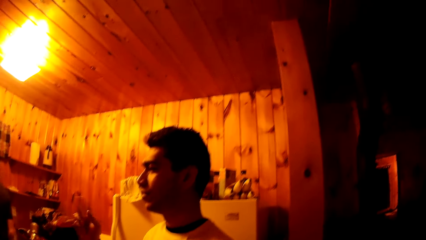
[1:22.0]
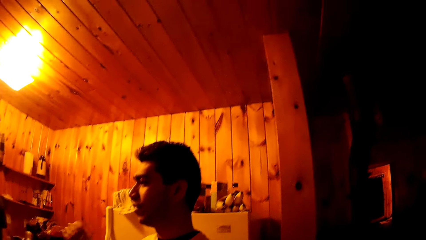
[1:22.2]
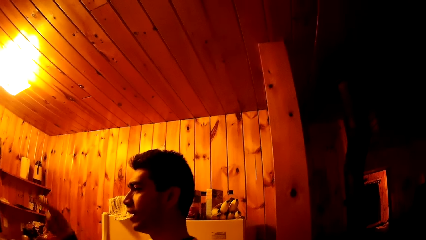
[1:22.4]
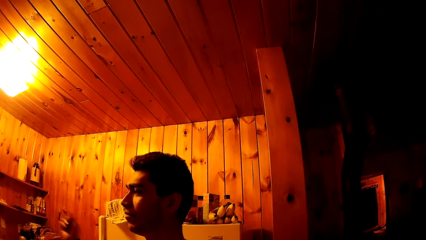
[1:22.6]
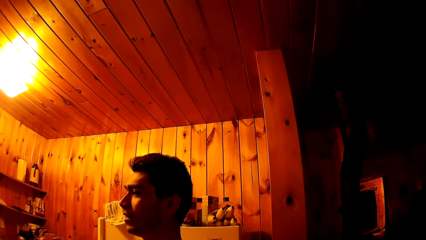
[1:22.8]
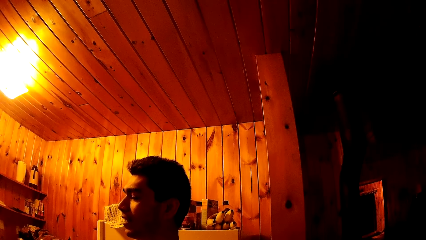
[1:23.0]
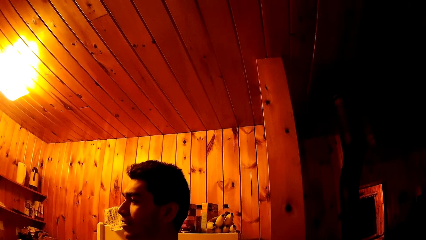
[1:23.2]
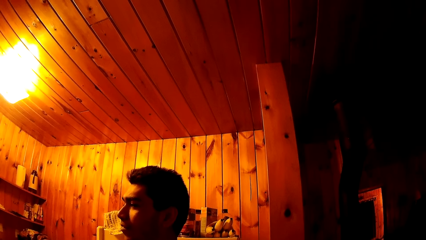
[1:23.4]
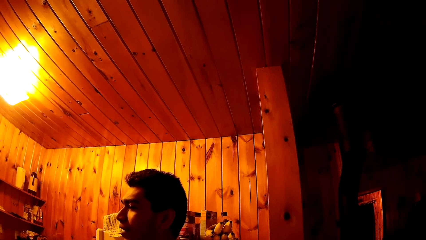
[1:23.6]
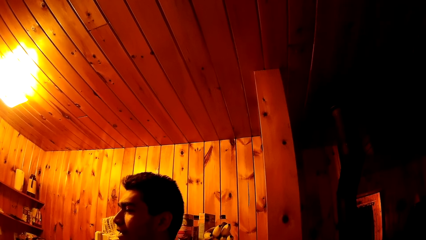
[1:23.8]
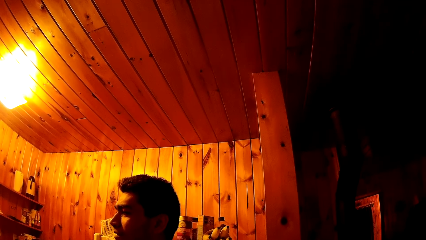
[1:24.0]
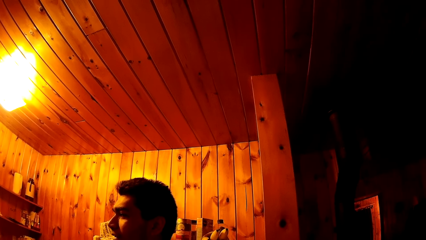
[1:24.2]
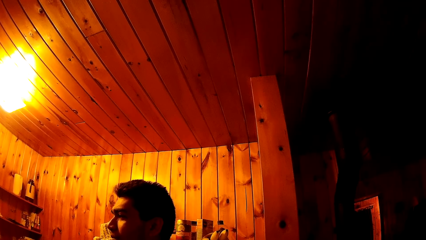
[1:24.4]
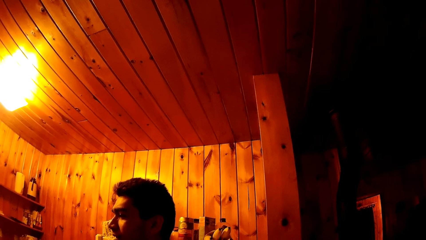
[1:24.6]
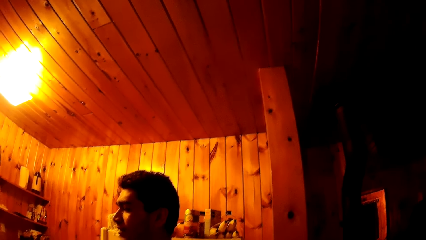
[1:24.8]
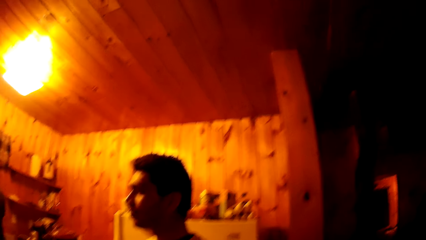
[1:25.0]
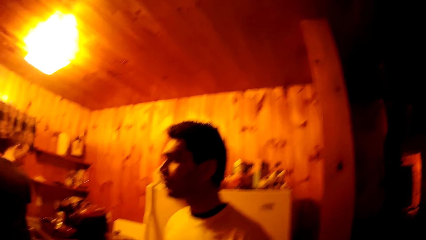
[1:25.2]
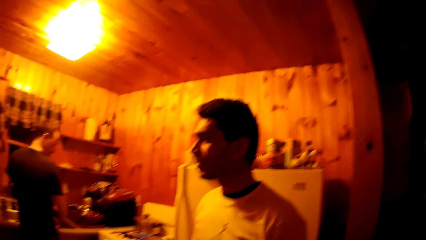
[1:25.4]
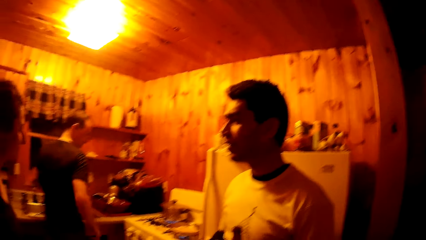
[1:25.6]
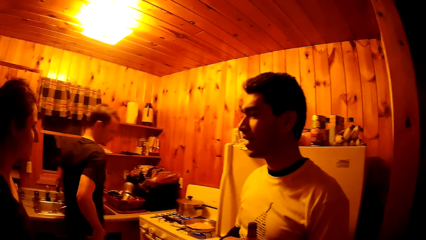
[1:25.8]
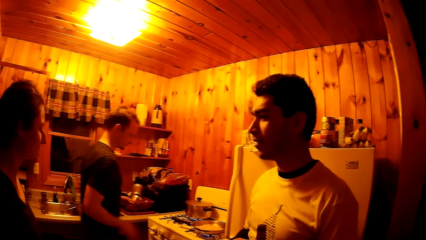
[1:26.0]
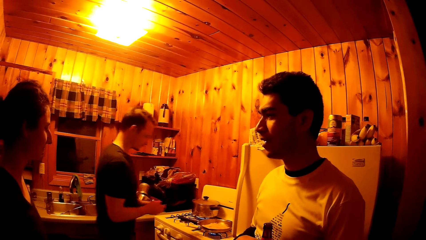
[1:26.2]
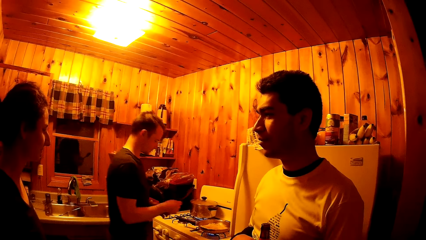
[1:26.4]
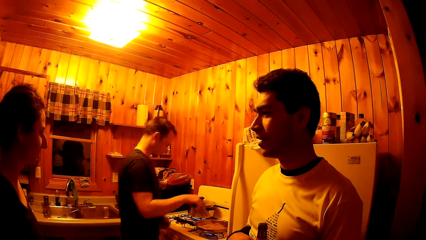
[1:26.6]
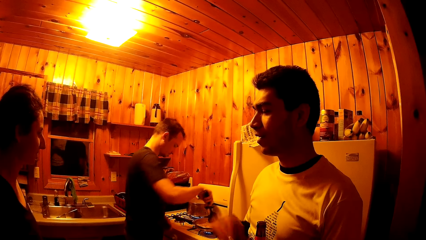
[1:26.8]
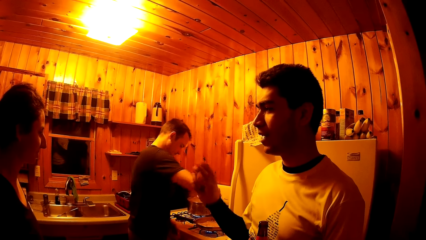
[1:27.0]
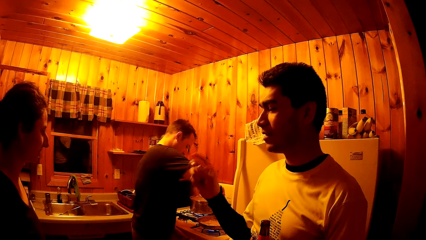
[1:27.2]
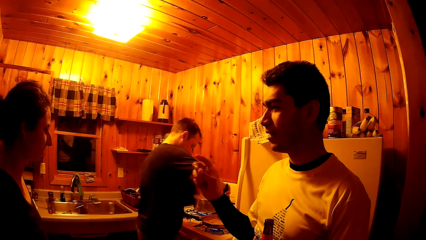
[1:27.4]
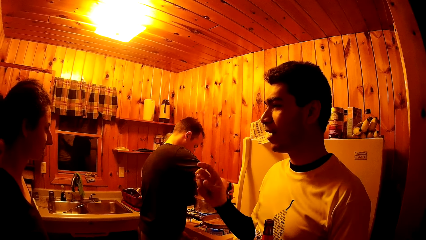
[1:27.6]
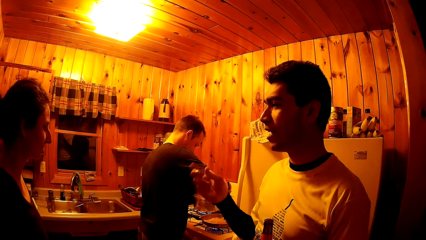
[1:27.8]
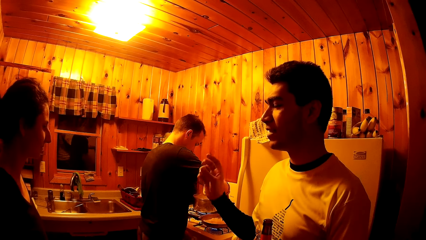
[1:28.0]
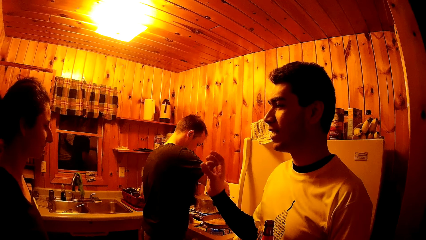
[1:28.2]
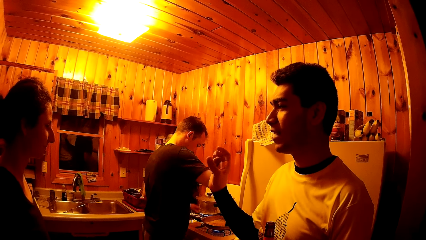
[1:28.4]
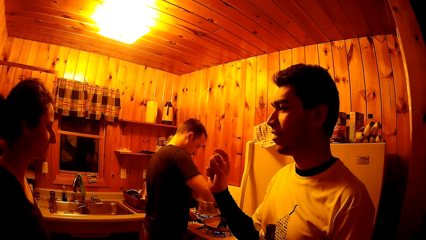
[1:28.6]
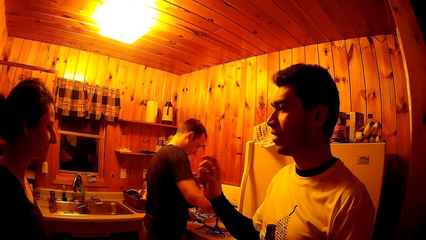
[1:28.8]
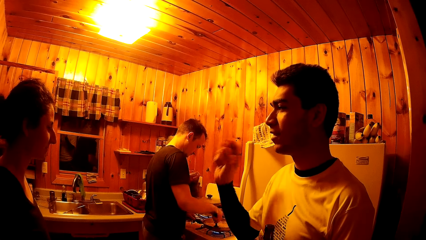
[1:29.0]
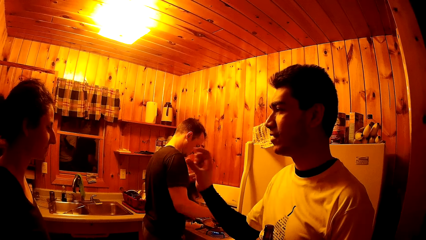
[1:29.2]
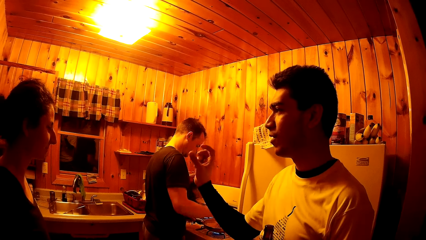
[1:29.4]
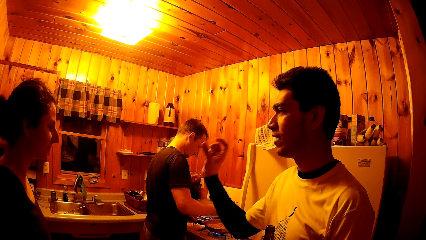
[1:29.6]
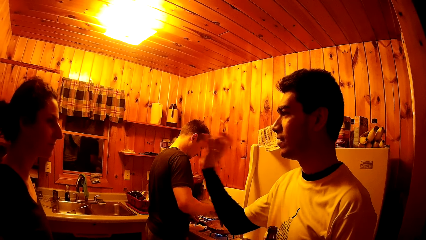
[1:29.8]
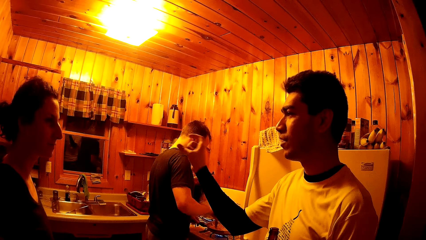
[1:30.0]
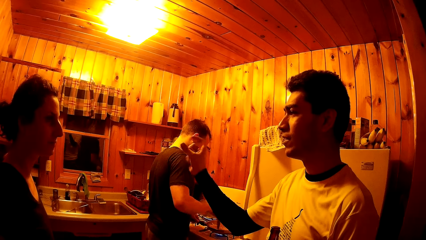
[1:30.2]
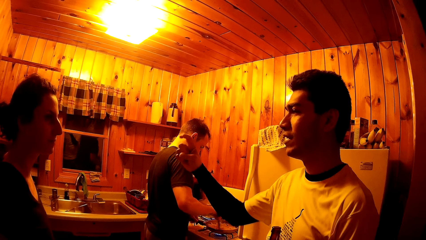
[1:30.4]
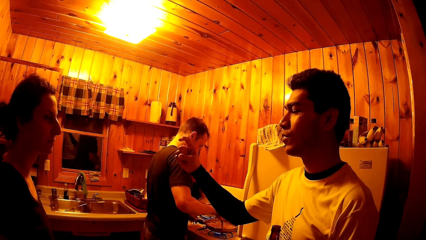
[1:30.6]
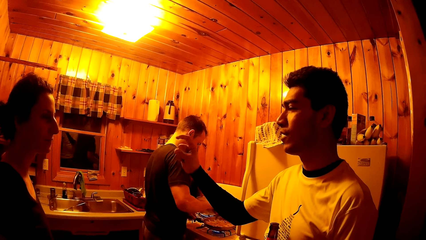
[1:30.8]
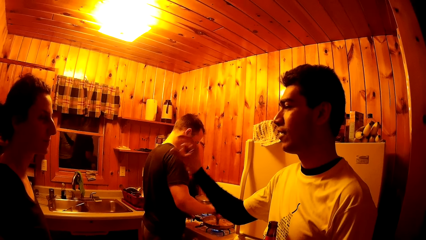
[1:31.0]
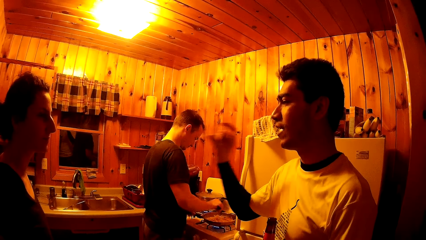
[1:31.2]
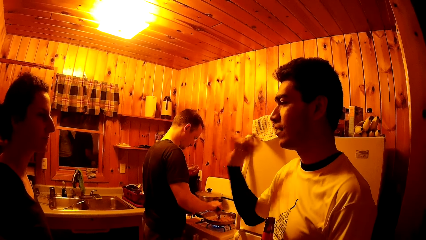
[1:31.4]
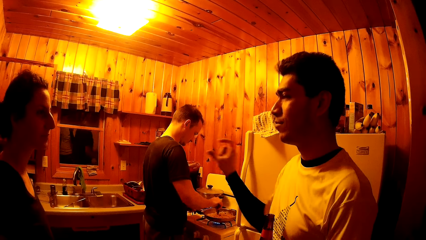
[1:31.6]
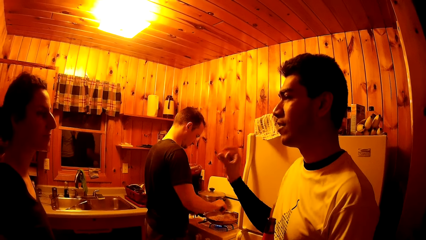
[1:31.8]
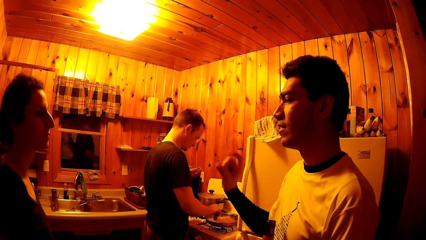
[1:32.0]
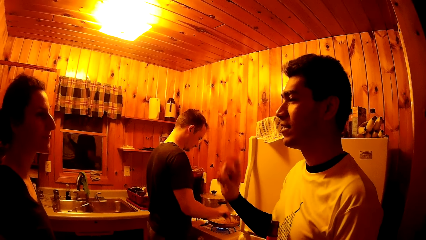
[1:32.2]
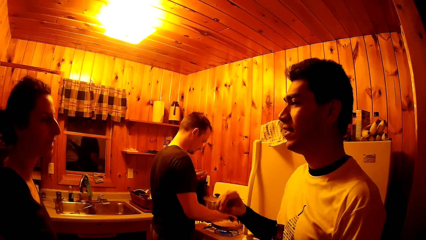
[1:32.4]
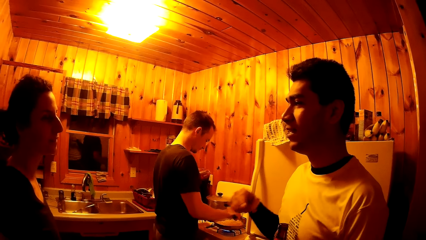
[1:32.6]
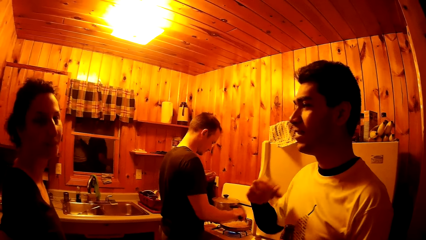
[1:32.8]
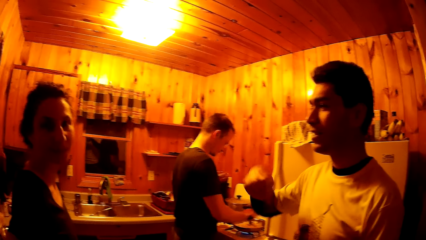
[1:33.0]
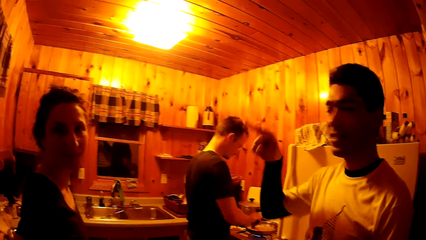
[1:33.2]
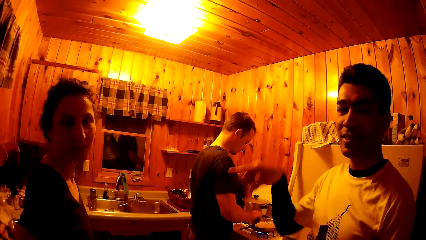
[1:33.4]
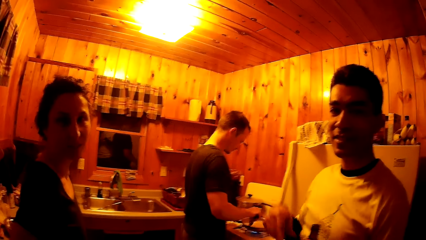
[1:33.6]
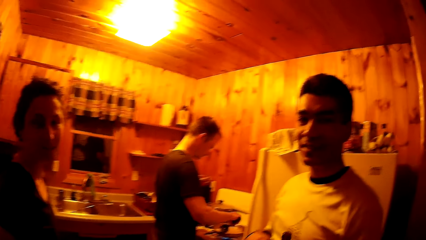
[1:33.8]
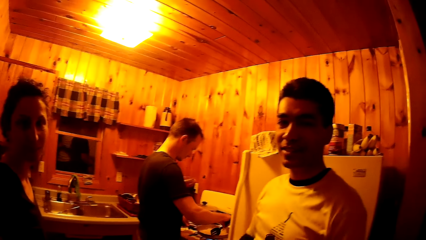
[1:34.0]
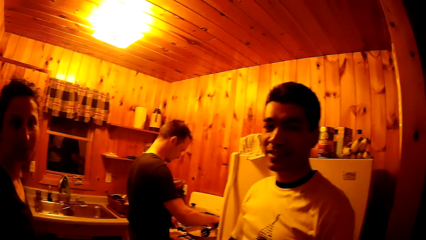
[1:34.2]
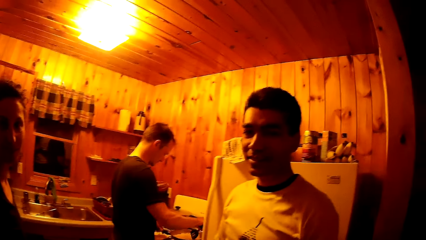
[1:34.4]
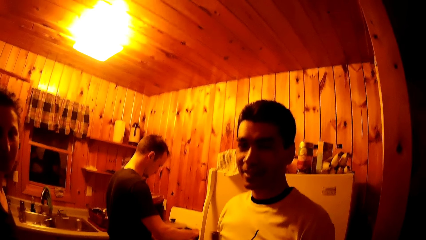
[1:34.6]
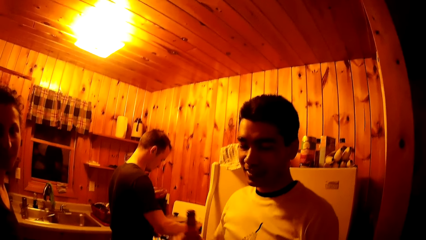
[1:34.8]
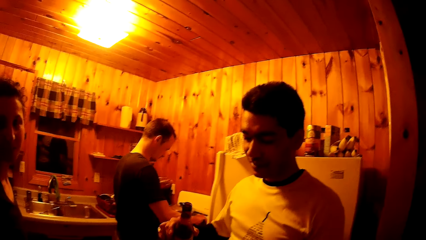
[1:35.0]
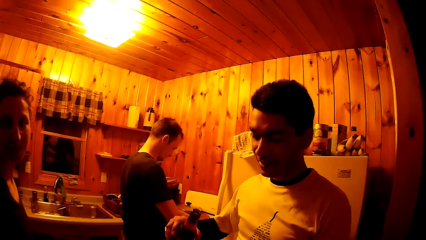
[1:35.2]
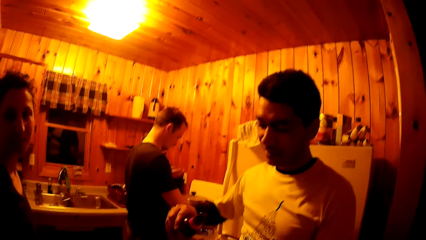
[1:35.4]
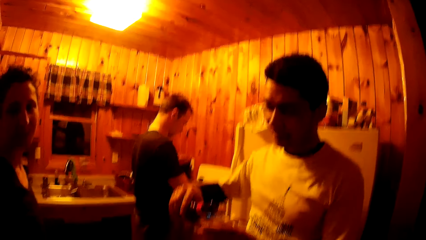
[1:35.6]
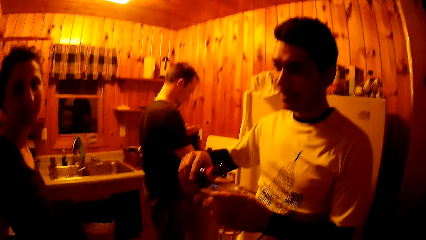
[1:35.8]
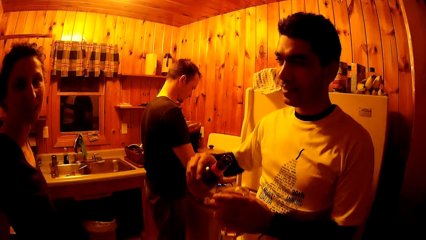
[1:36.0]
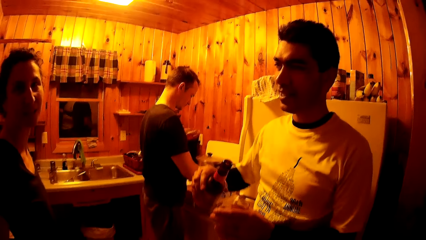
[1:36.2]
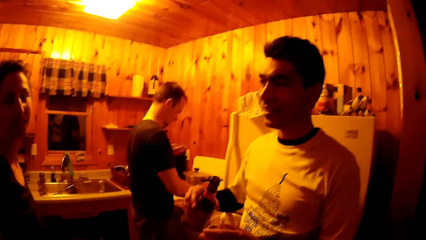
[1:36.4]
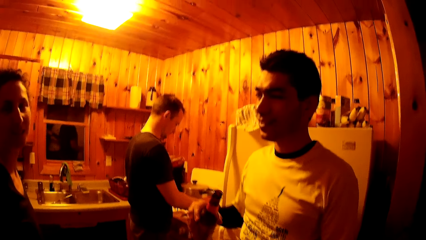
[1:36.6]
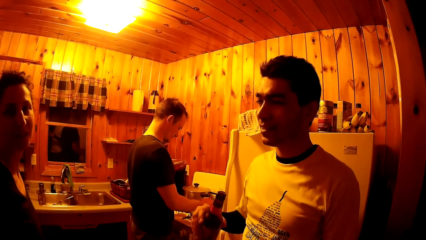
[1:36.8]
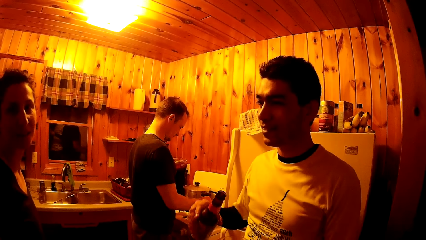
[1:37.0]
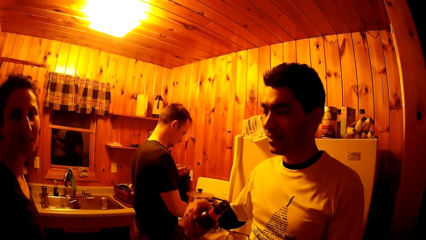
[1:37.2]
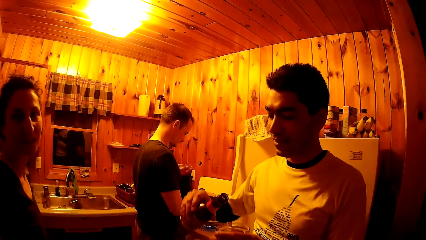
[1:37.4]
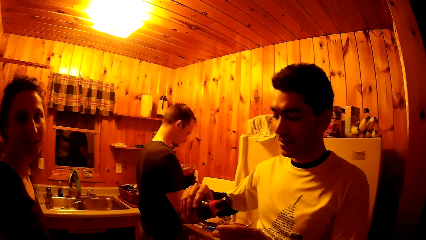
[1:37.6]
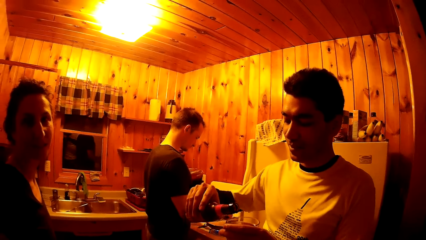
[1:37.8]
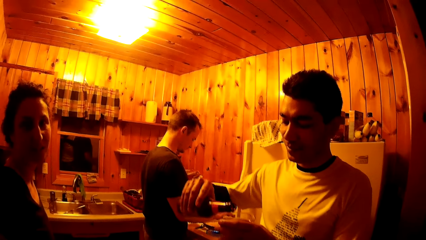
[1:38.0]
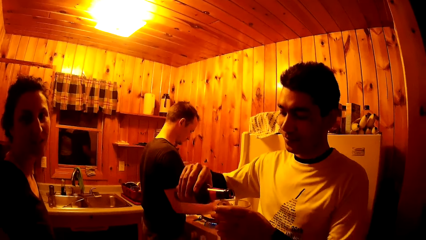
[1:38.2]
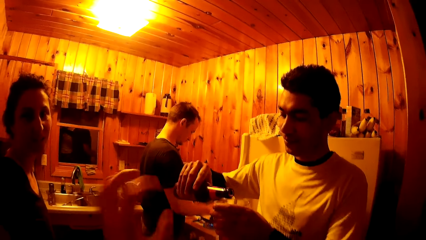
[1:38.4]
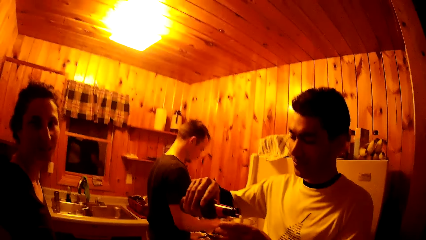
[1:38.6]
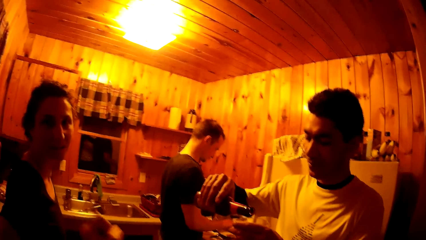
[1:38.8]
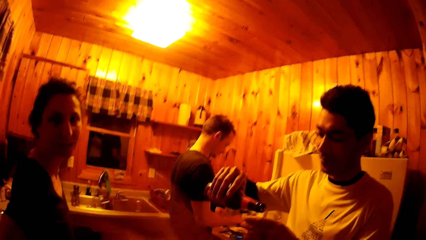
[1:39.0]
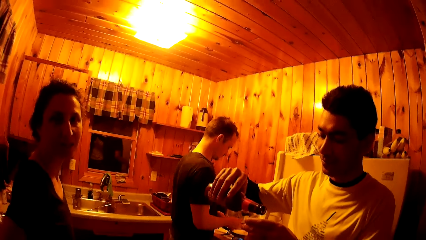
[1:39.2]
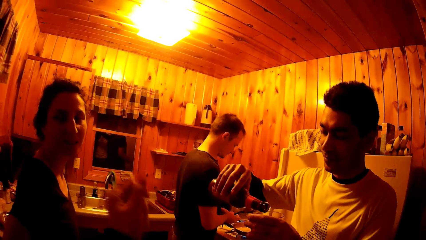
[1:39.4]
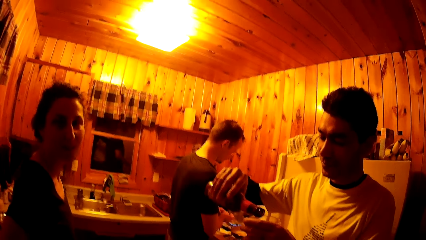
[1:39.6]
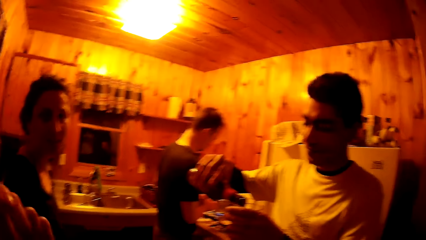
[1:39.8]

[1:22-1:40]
The man goes to the stove, stirs the pasta in the frying pan with his right hand and holds the pan handle with his left hand. The camera wearer talks to the woman. The woman interacts with the camera wearer. The camera wearer gestures with his left hand. Another man pours drink from the bottle into the cup with his right hand.
